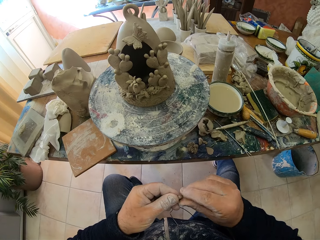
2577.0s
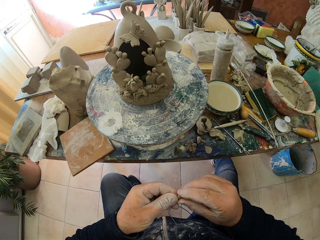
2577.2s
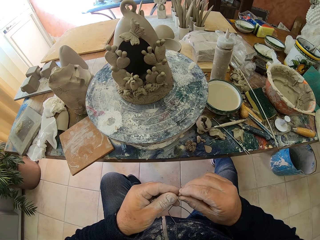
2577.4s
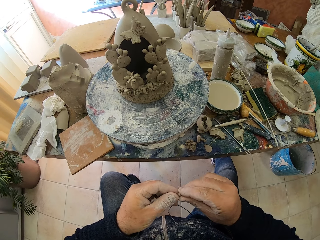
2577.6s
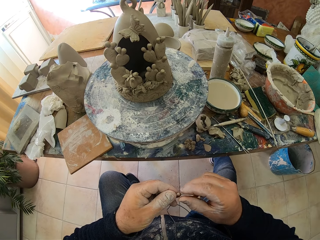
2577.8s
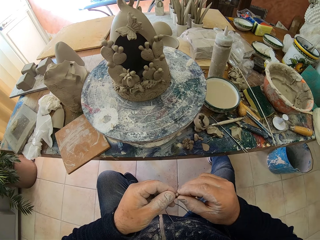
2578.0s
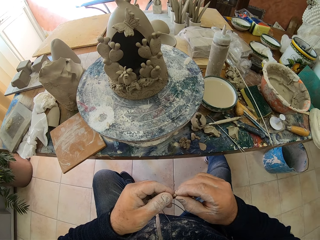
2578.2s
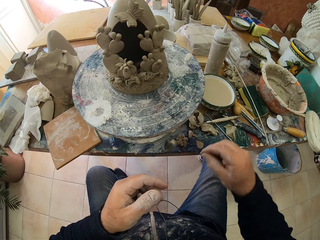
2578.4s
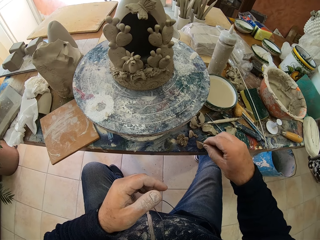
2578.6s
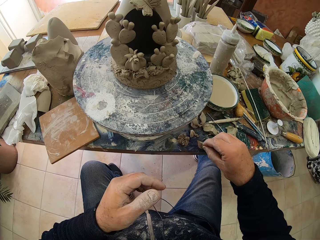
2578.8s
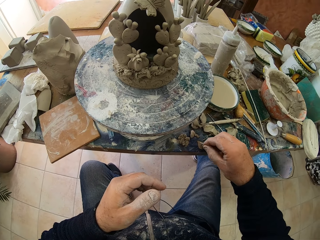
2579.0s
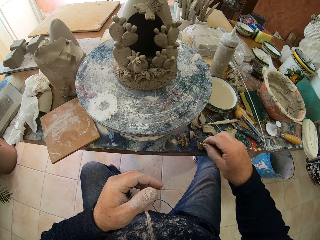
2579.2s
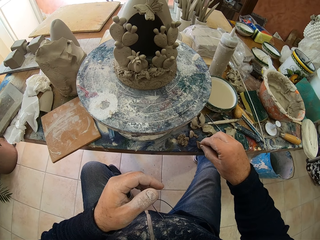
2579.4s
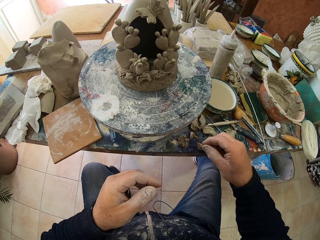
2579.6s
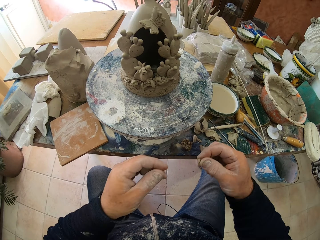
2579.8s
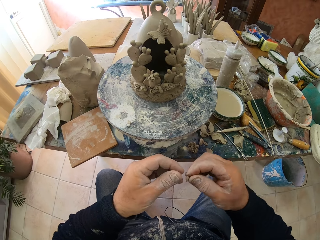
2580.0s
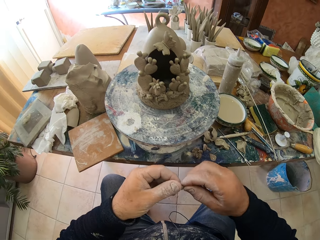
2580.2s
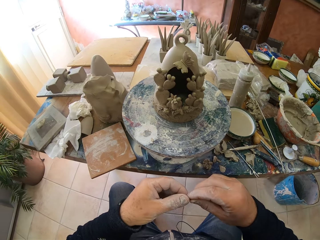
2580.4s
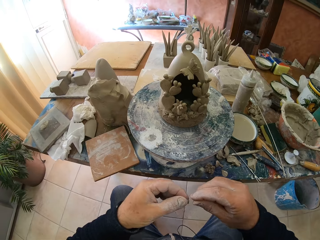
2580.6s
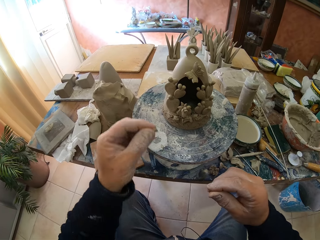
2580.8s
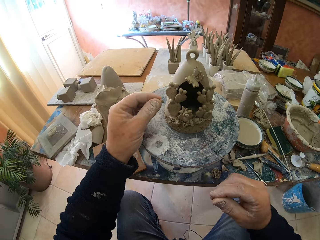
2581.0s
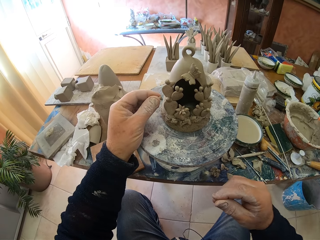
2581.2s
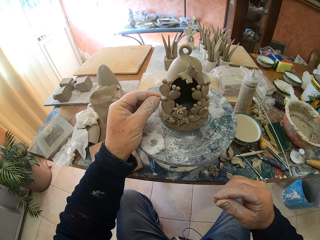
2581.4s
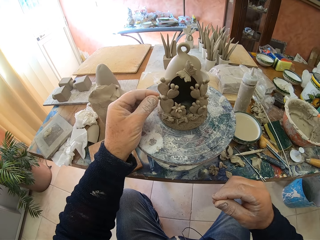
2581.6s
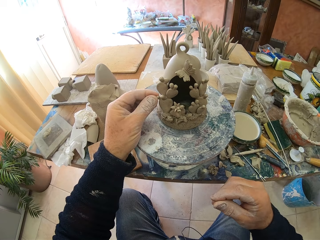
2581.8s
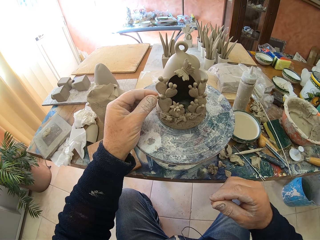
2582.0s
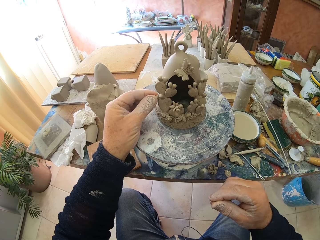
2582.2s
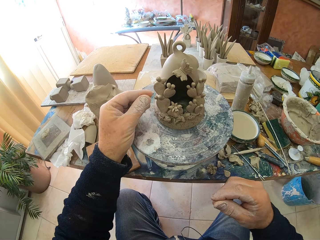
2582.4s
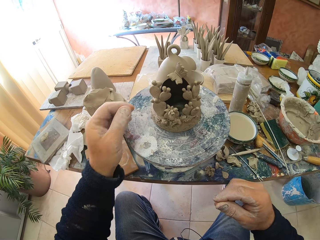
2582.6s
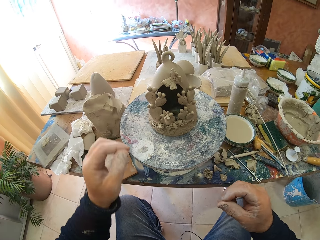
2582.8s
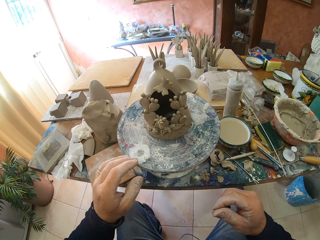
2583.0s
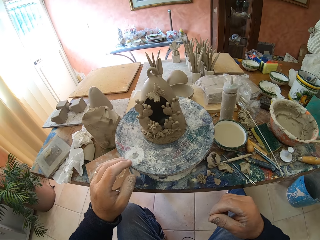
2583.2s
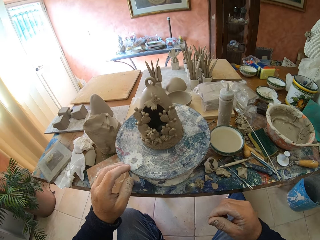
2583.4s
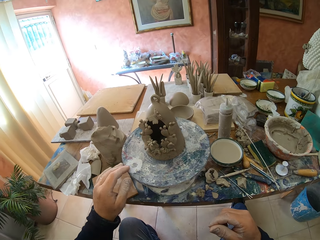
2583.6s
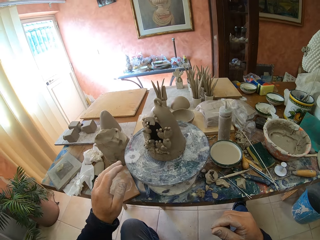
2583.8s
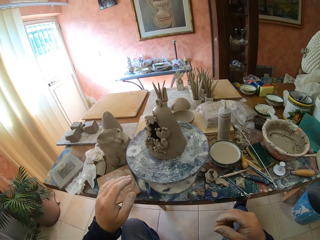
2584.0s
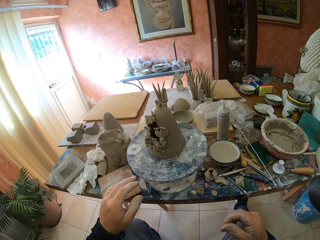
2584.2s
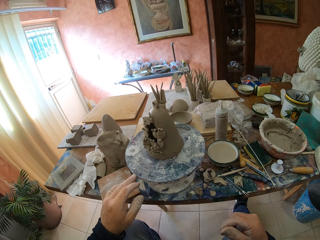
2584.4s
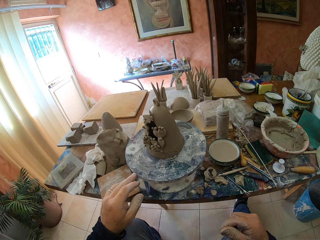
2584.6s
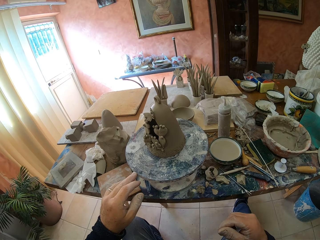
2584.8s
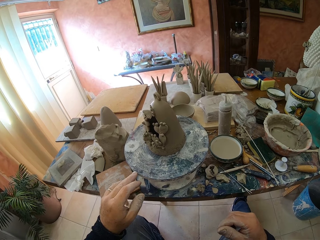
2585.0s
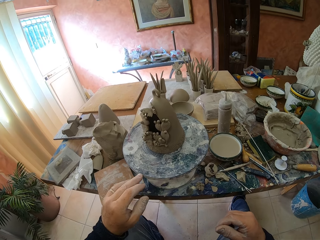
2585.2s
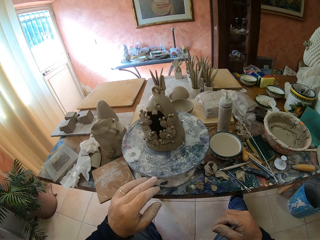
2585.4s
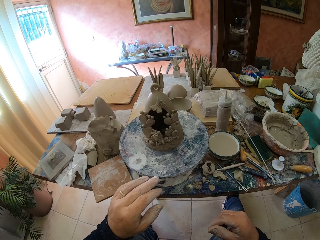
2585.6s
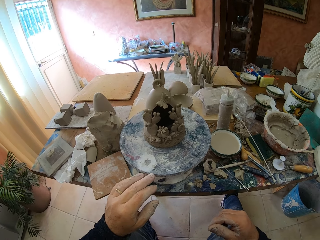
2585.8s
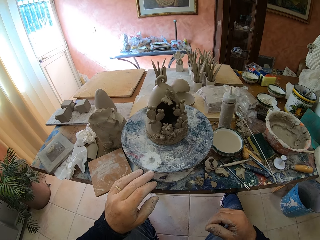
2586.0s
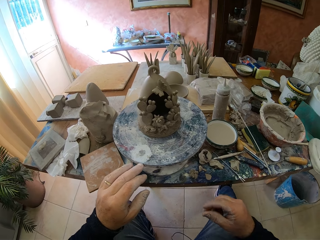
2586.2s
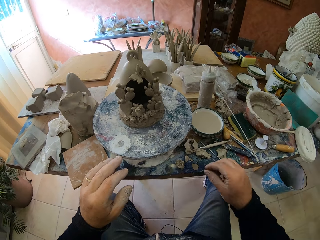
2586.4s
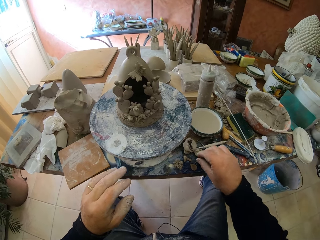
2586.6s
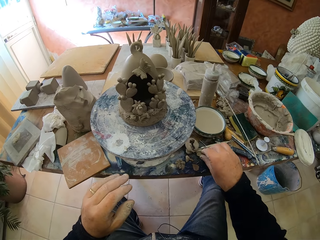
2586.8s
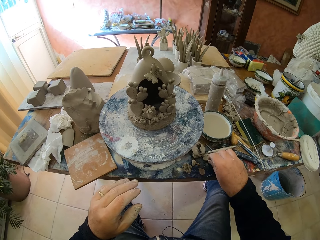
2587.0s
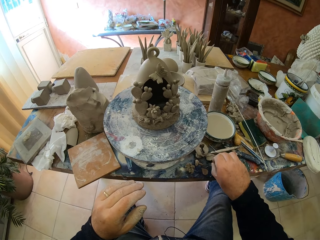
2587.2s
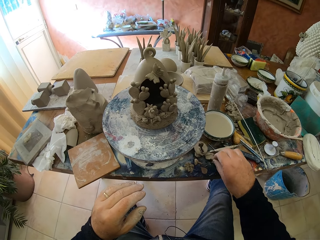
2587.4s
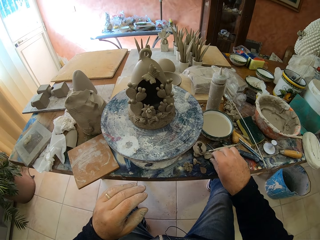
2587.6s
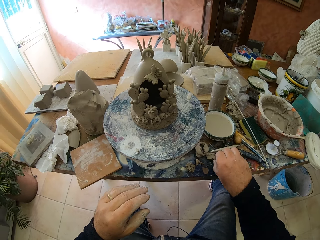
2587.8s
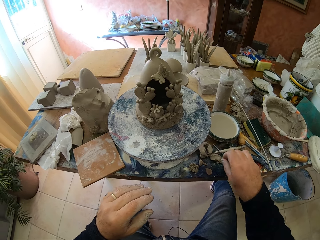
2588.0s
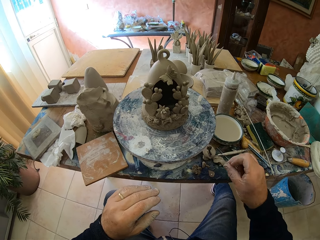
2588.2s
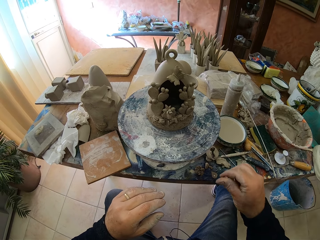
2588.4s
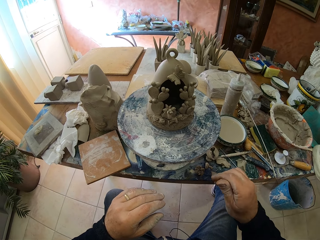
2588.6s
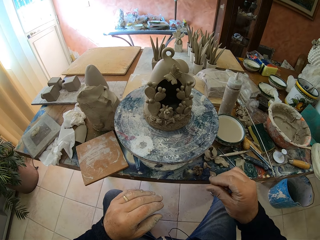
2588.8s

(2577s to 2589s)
The camera wearer scoops glue from the table. He adjusts clay on a clay model. He attaches the clay. He rotates a clay molder on the table. He looks around a room. He rotates the clay molder on the table. He picks up the clay from the table.

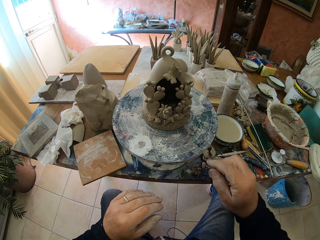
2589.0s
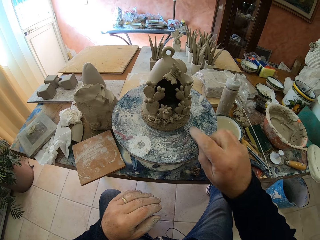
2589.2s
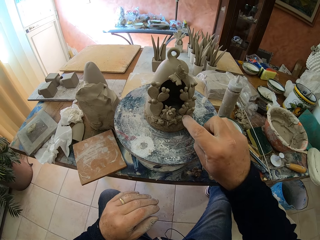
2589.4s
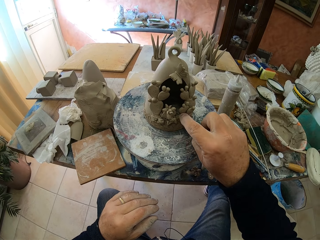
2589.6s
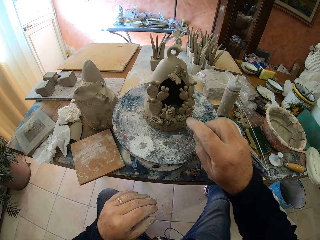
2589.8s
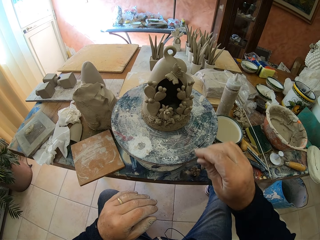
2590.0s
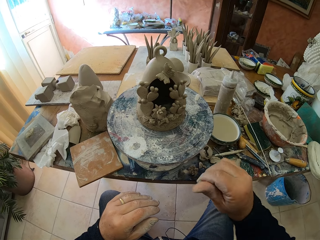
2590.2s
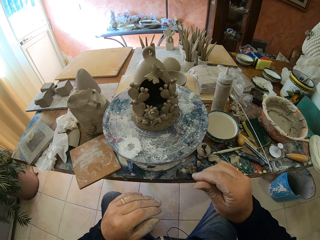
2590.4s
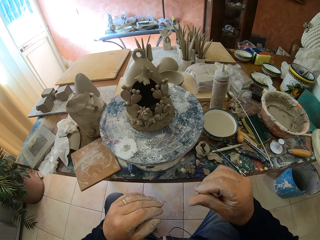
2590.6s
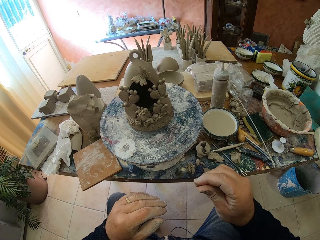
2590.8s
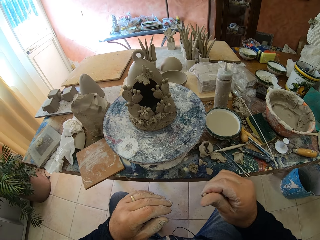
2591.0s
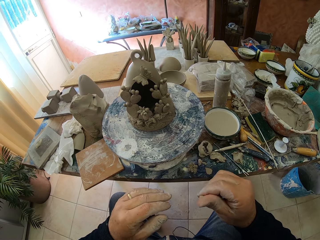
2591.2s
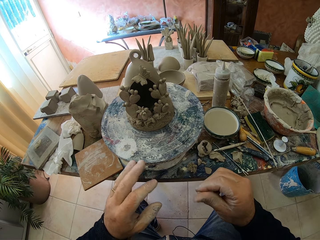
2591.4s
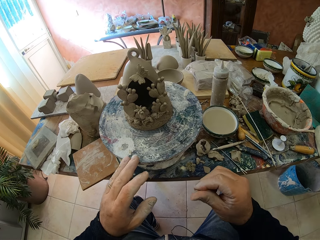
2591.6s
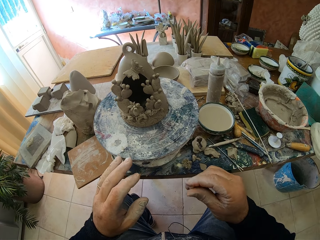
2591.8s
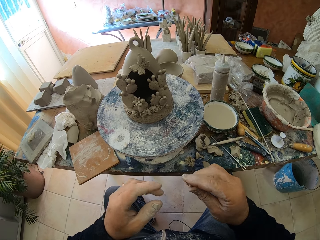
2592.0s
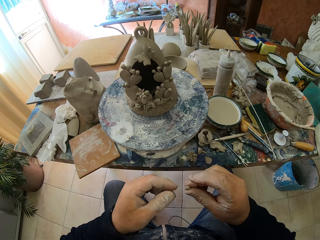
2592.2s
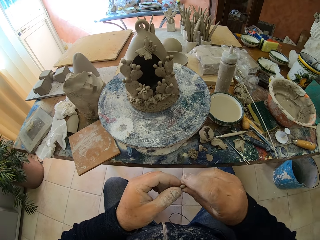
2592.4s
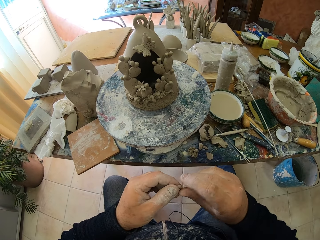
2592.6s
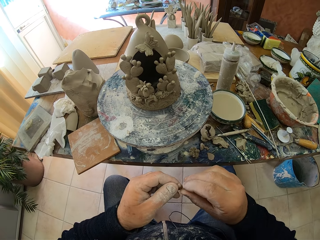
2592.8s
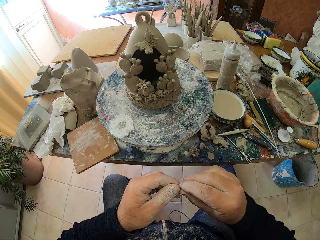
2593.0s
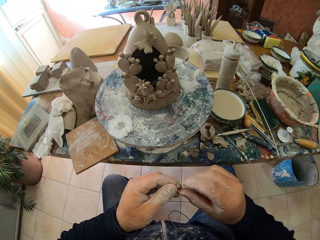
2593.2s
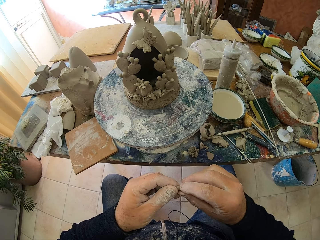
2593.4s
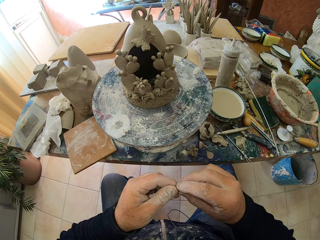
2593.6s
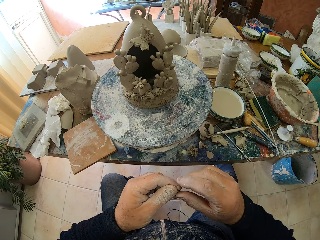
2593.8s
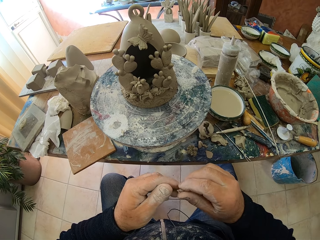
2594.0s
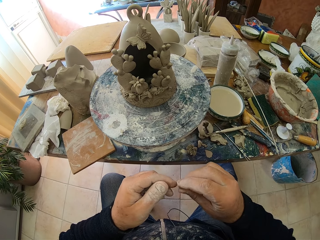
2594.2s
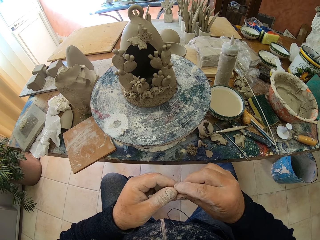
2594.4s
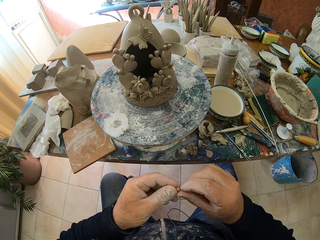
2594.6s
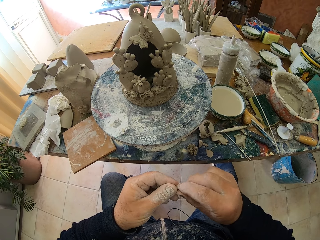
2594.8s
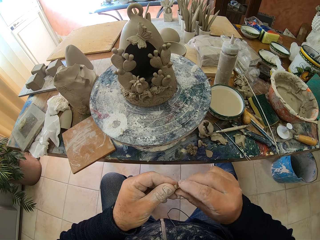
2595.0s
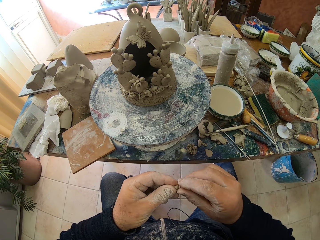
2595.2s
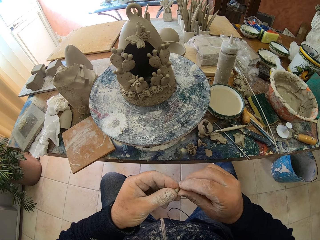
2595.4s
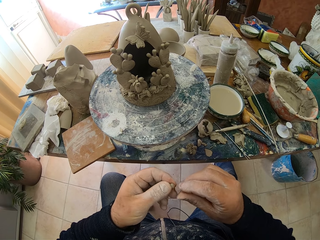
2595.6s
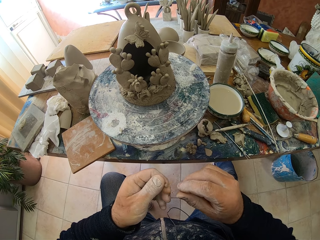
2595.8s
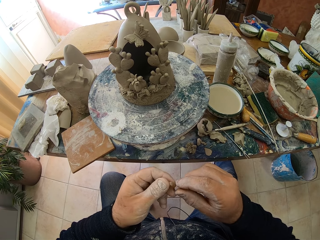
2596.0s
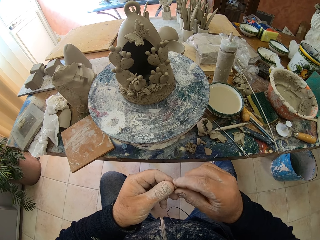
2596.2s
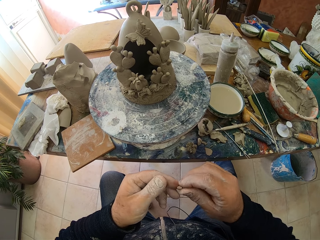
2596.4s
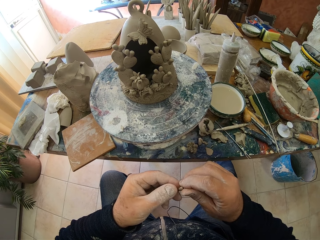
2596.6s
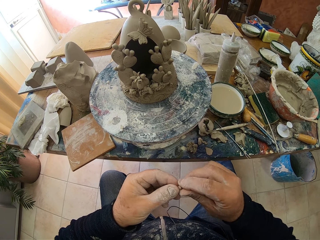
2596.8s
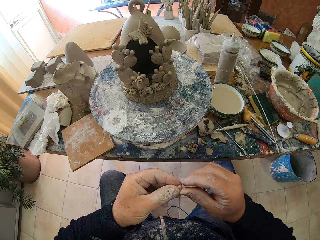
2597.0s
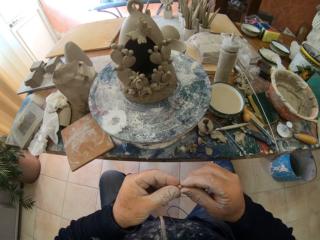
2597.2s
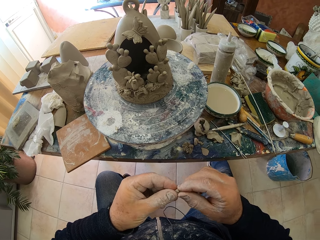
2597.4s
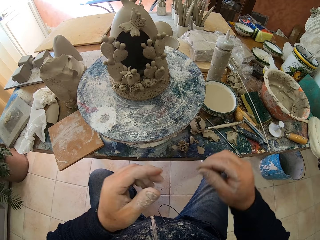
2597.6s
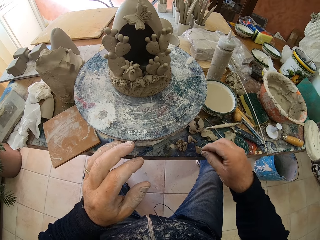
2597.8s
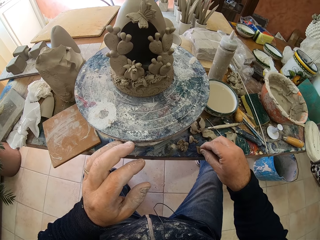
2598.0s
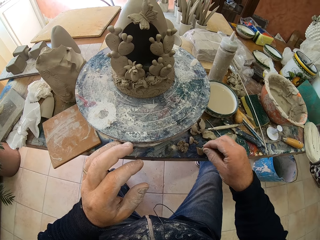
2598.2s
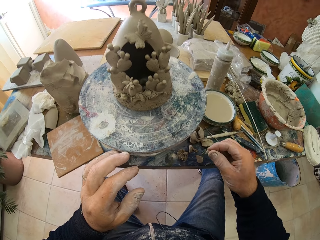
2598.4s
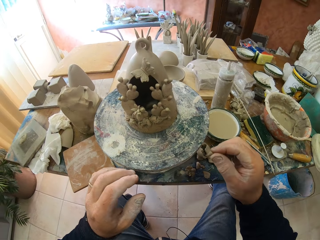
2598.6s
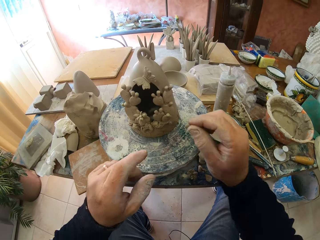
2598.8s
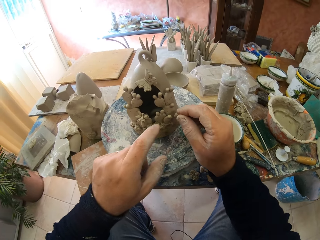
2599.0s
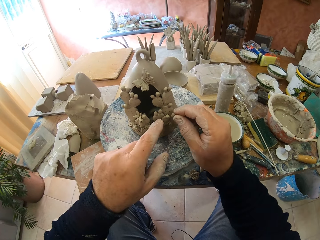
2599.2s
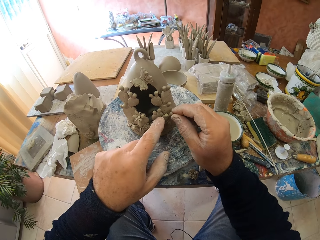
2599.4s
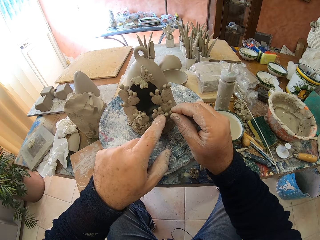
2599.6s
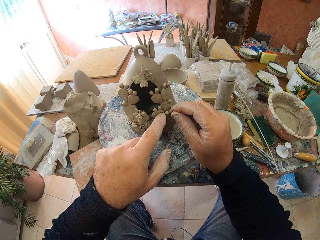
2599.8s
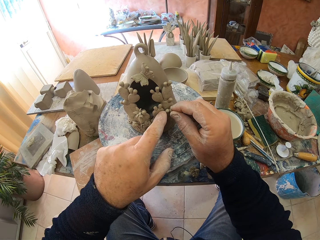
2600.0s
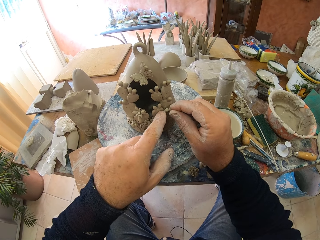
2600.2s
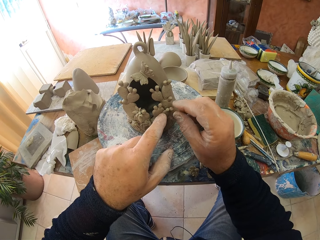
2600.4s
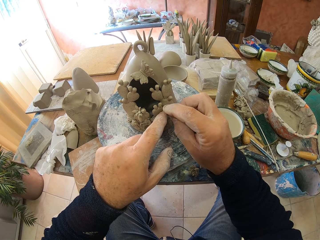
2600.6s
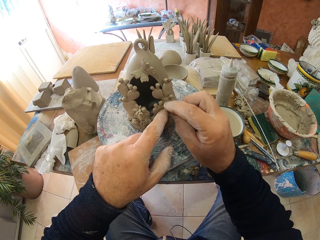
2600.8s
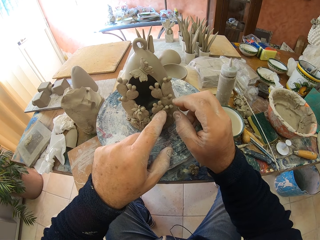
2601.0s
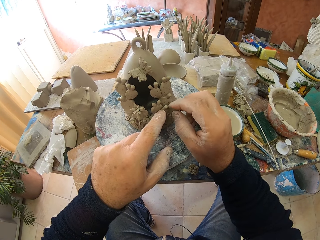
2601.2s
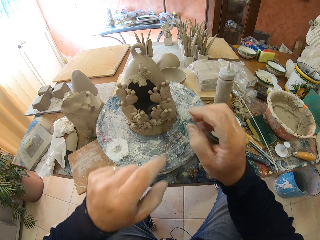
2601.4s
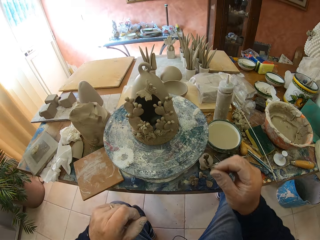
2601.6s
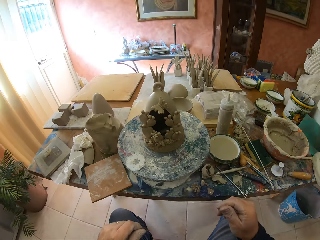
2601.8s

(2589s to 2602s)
The camera wearer rolls clay with his hand. He adjusts the clay on a clay model. He rolls the clay with his hand. He molds the clay with his hands. He scoops glue from the table. He adjusts the clay on the clay model.
